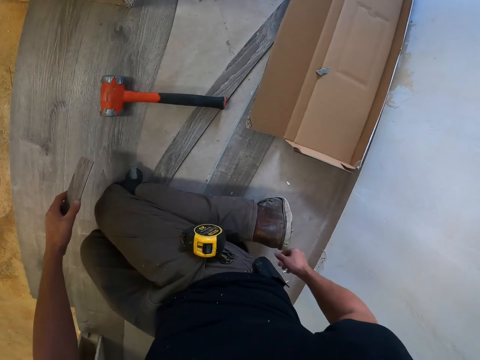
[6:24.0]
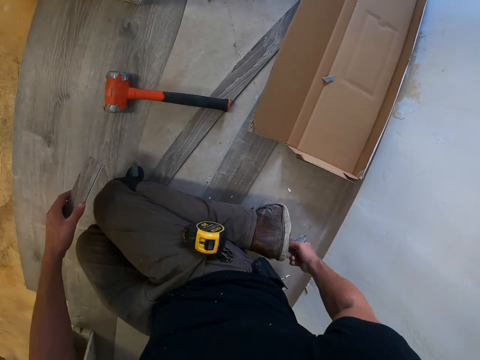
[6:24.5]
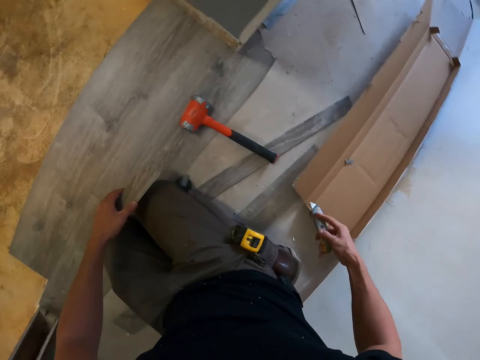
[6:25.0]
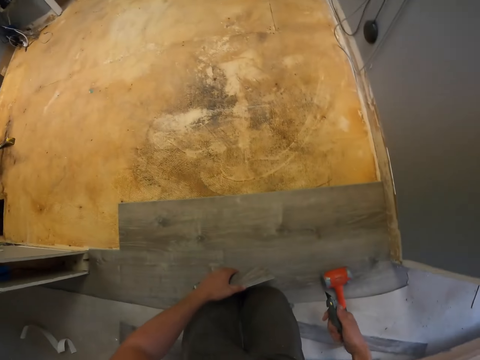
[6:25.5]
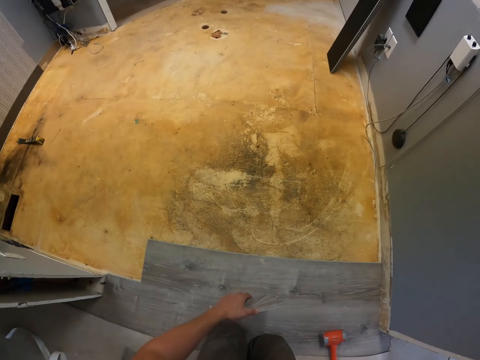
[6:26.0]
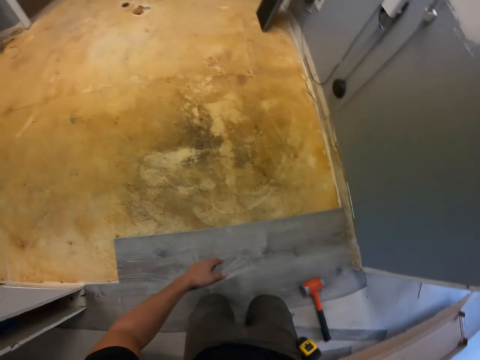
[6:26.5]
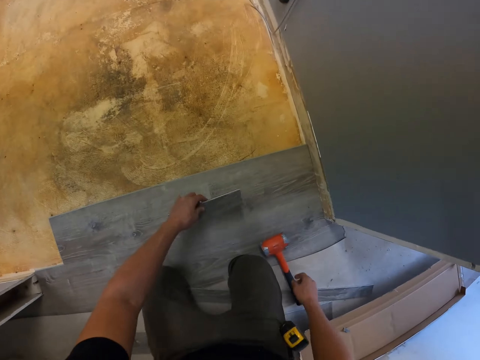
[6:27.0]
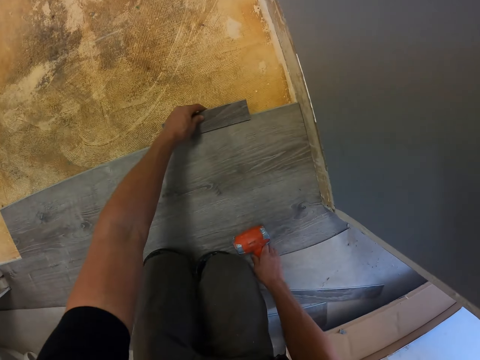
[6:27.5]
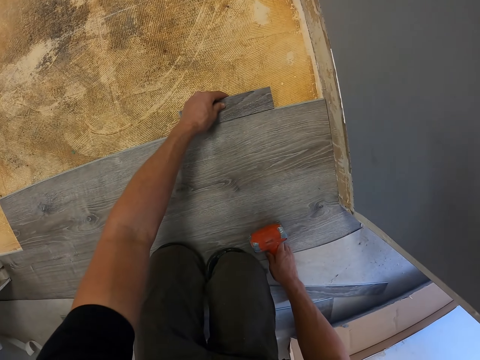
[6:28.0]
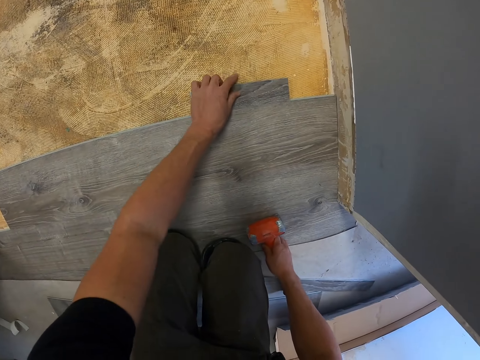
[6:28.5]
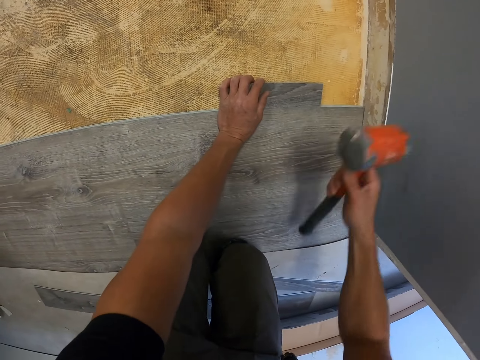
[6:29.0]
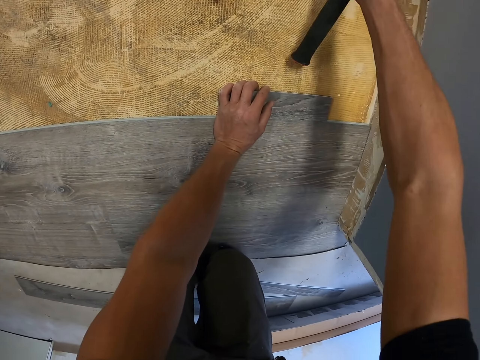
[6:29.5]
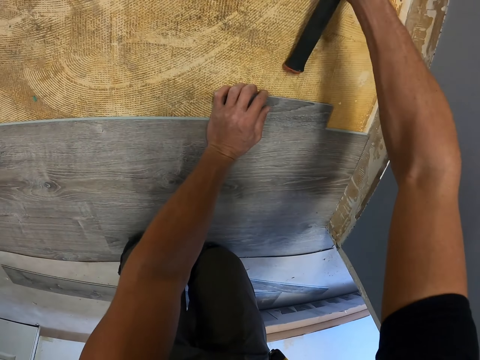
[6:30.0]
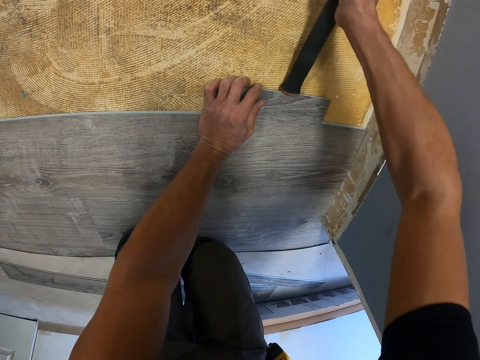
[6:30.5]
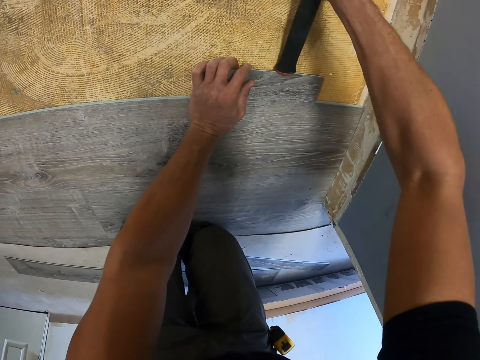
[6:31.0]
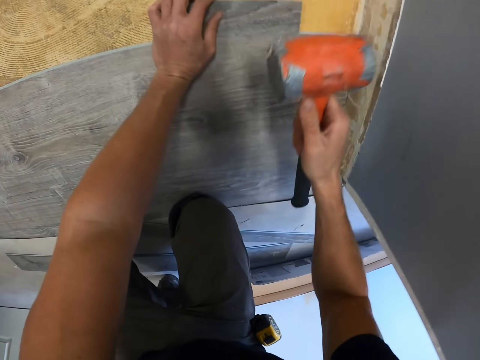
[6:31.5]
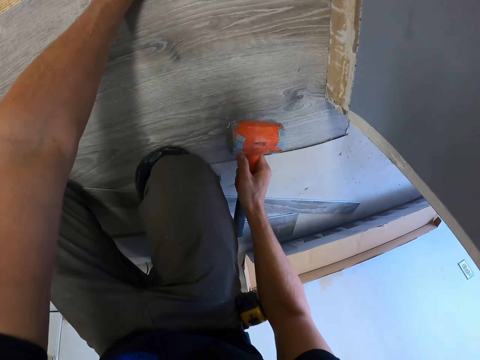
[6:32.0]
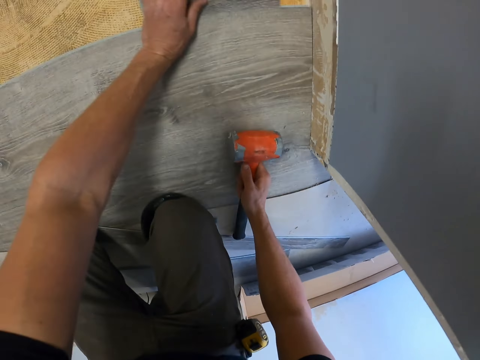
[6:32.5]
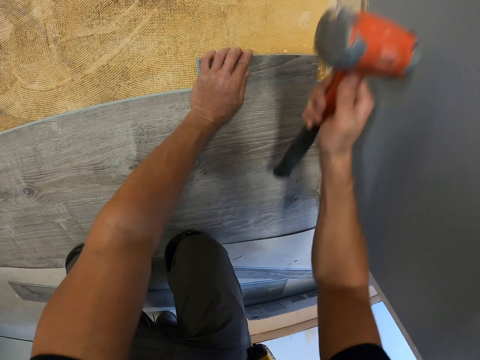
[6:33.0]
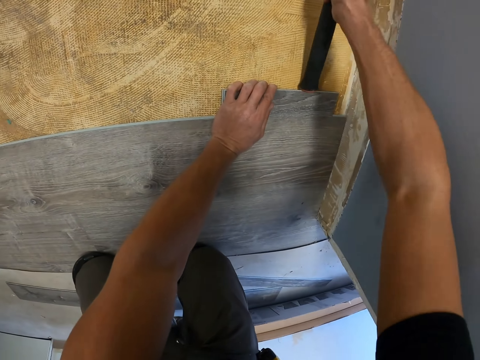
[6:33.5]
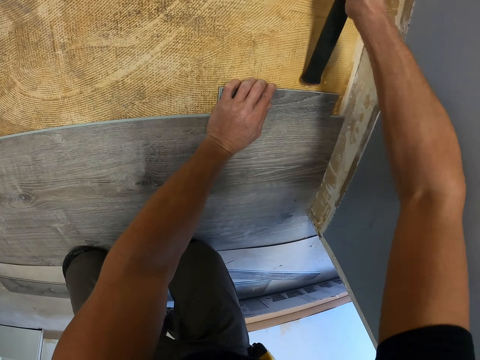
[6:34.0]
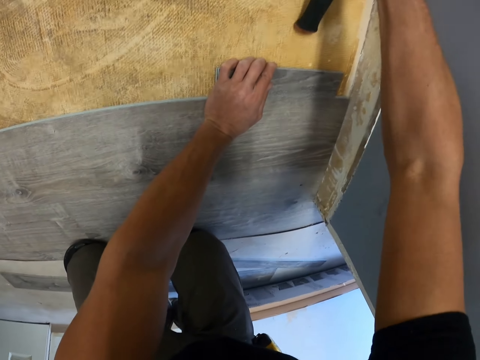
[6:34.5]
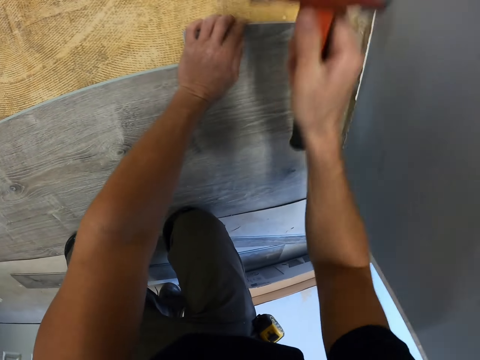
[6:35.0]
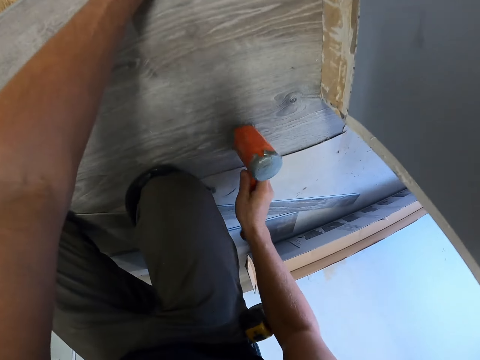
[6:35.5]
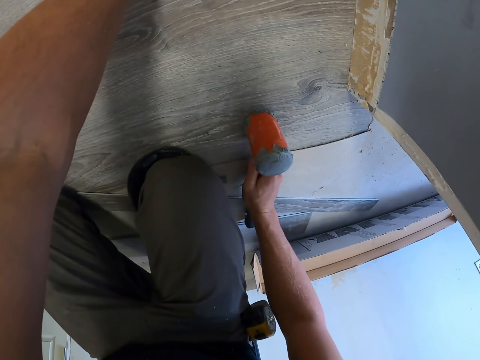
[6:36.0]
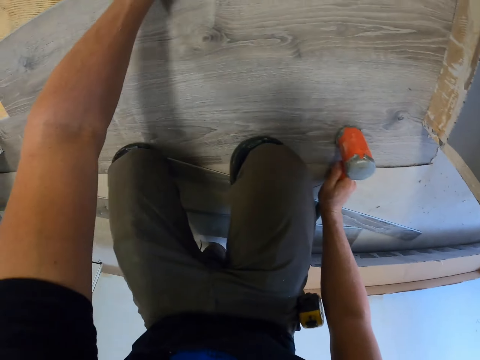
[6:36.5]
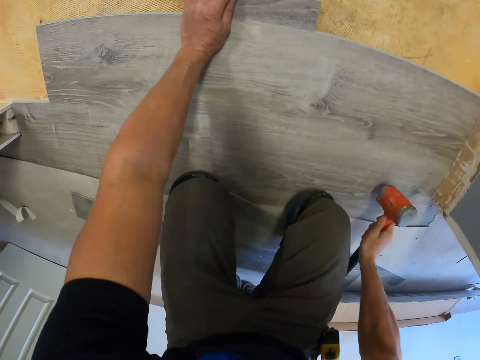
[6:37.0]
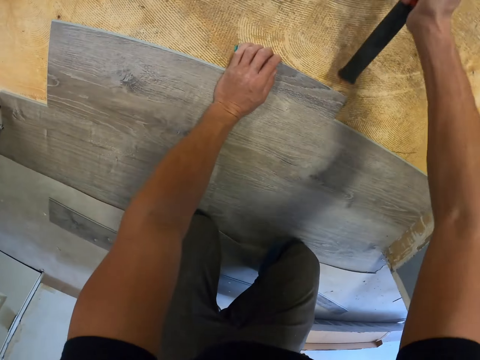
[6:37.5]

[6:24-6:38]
The camera wearer picks up the cutter with the right hand. They touch the hammer with the right hand. They place the wood on the floor. They pick up the hammer with the right hand. They hit the plywood with the hammer. They move the wood on the floor. They hit the wood with the hammer. They hold the hammer with the right hand.

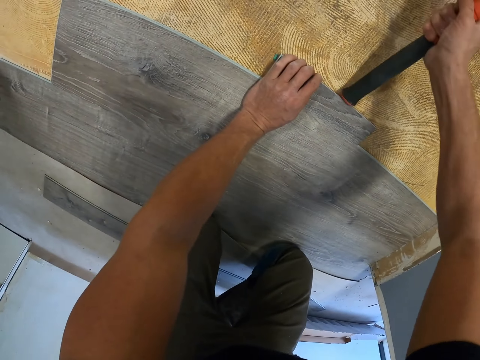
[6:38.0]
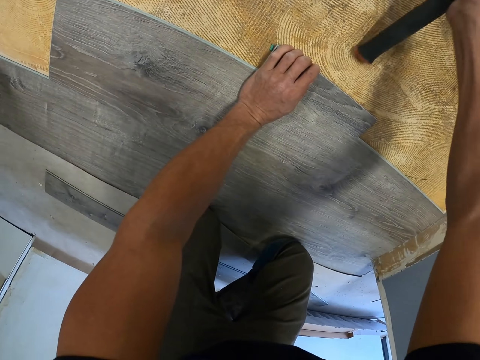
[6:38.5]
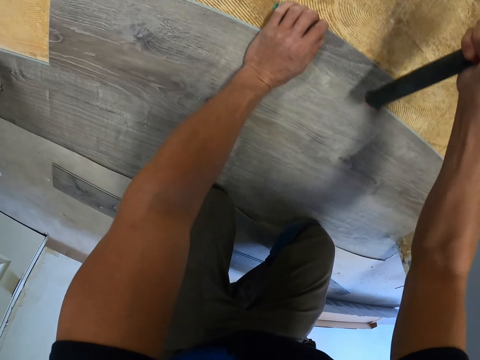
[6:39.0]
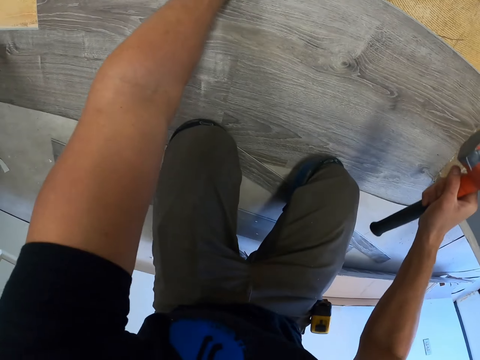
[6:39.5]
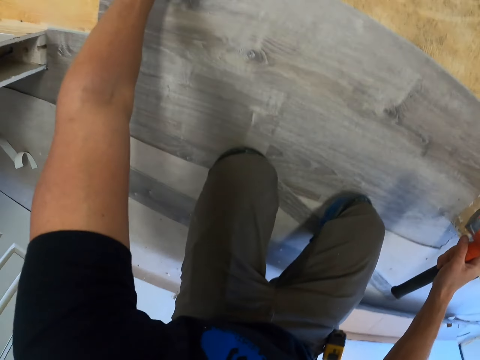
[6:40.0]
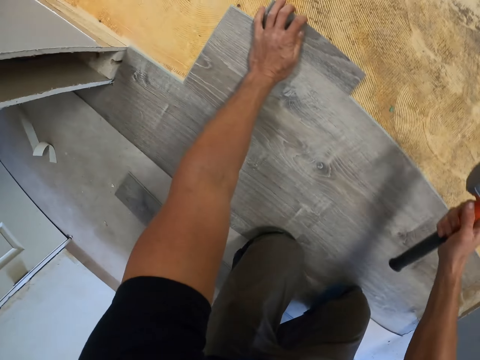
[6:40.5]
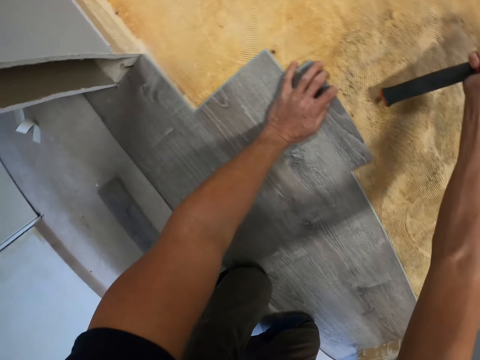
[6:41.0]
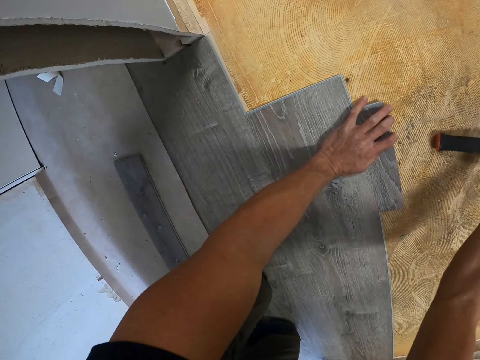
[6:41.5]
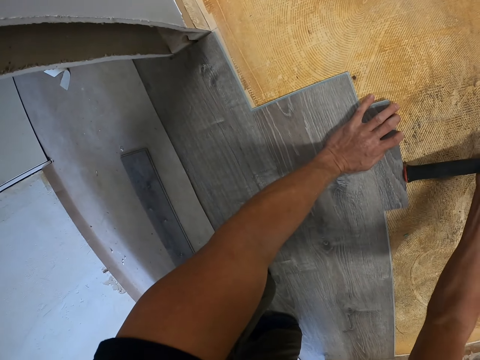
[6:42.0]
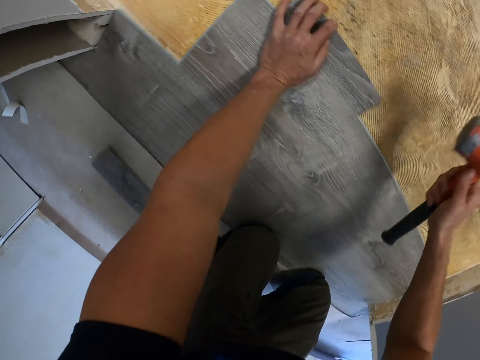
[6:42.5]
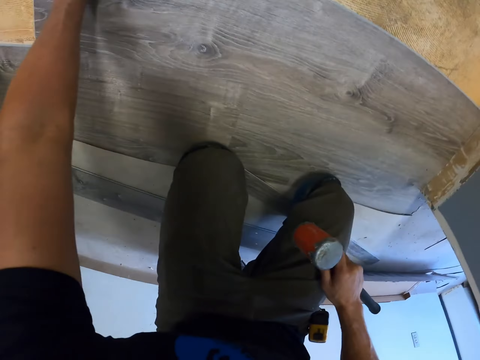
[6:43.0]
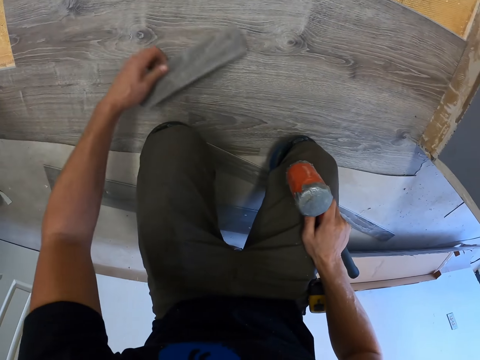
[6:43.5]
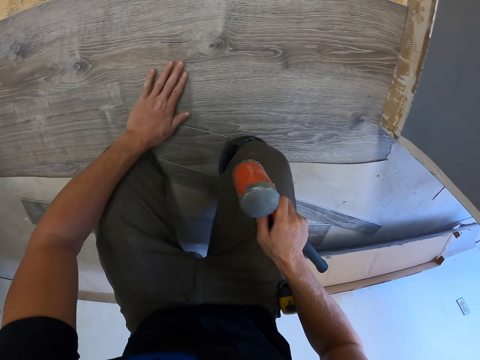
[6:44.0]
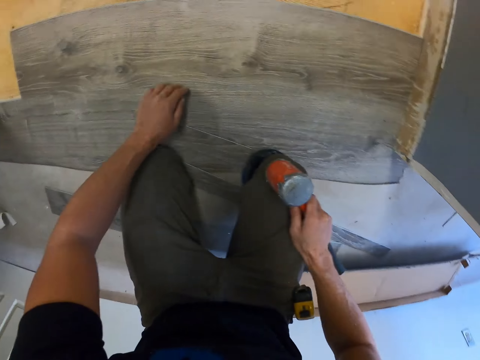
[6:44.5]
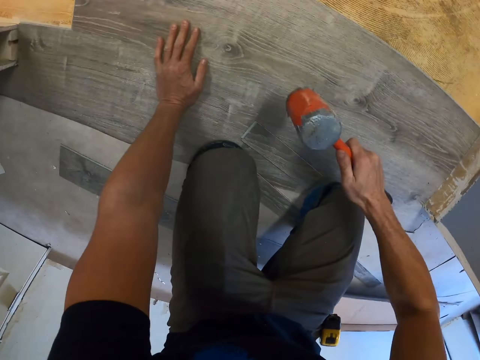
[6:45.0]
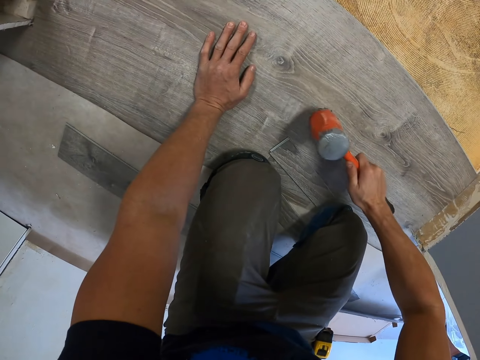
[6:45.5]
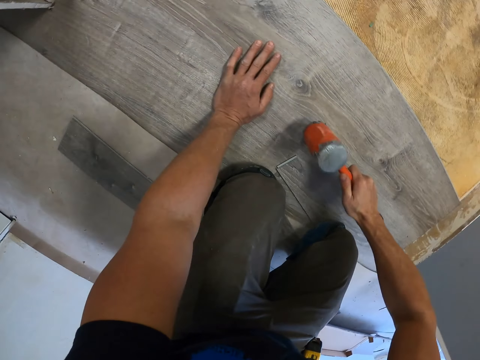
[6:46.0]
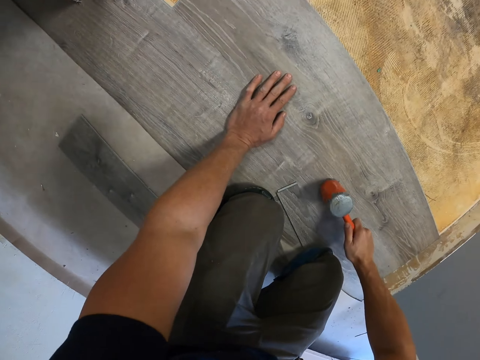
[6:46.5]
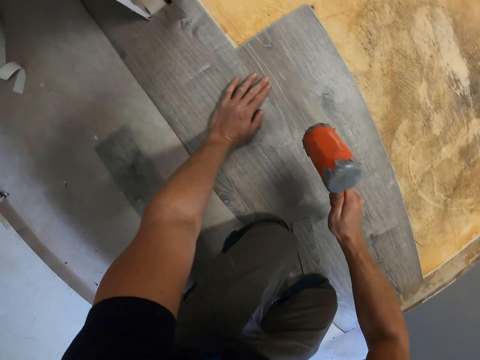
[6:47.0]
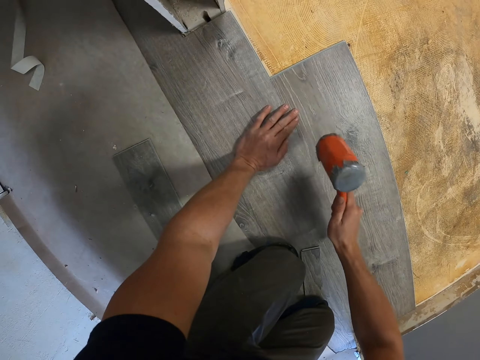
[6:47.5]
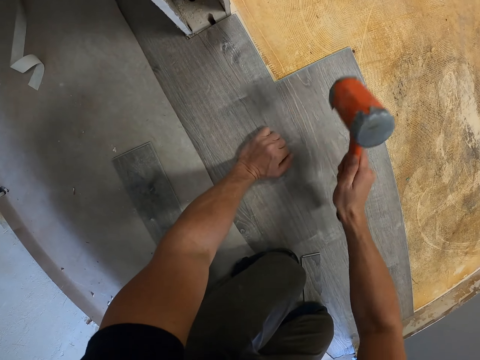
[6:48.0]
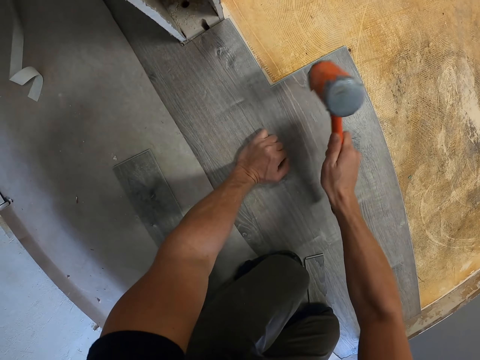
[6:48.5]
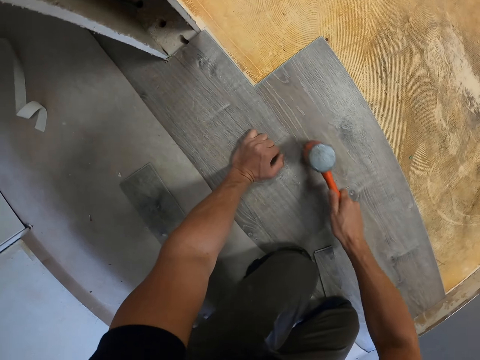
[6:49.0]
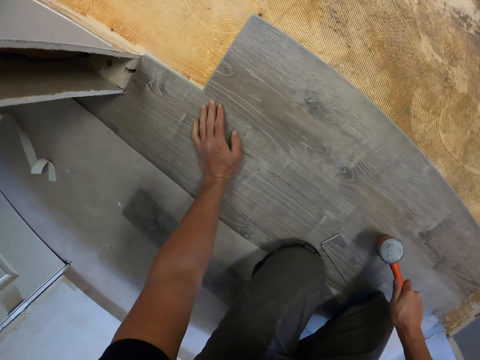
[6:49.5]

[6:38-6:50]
The camera wearer hits the wood with the hammer. They move the left hand. They hit the wood with the hammer. They place the hammer on the thigh. They drop the wood with the left hand. They touch the wood with the left hand. They hit the wood with the hammer.
